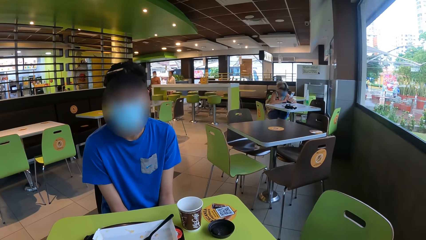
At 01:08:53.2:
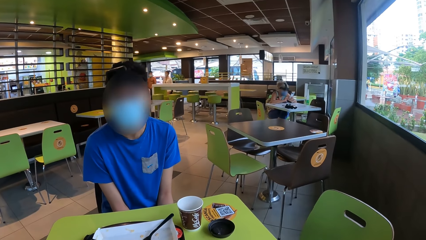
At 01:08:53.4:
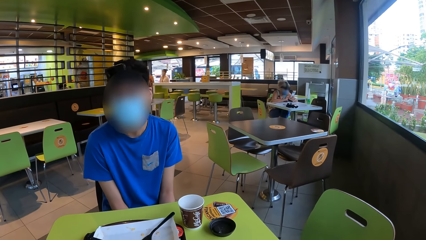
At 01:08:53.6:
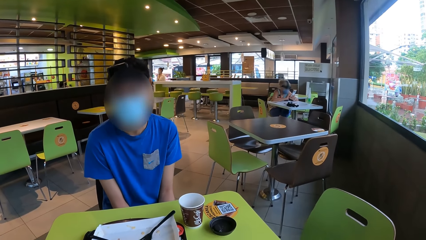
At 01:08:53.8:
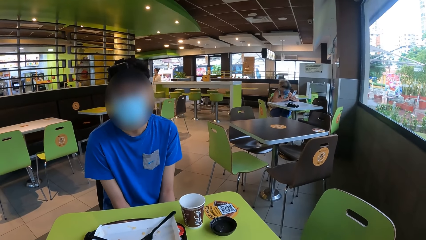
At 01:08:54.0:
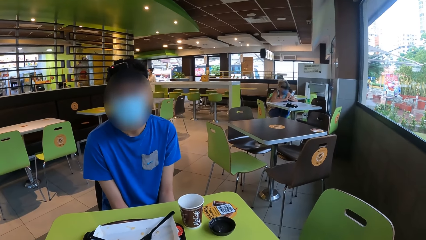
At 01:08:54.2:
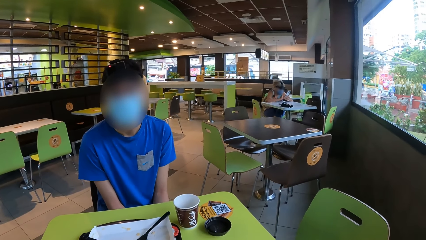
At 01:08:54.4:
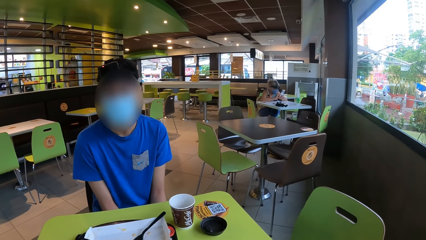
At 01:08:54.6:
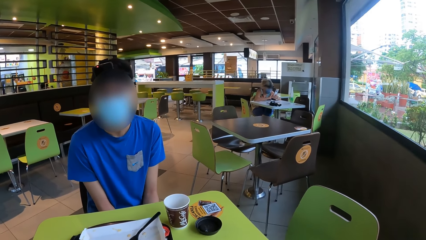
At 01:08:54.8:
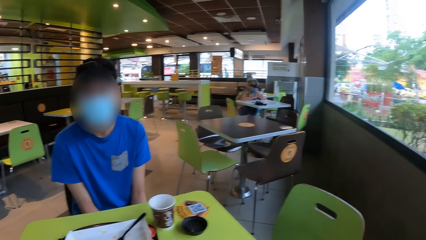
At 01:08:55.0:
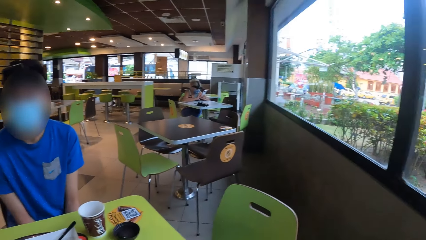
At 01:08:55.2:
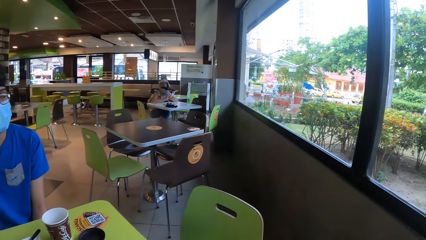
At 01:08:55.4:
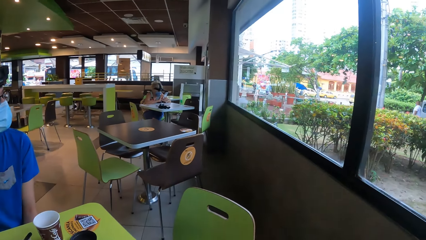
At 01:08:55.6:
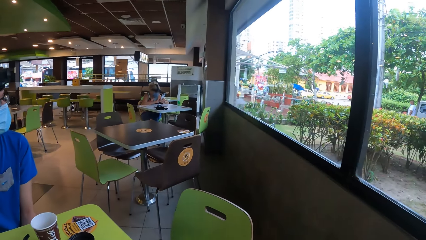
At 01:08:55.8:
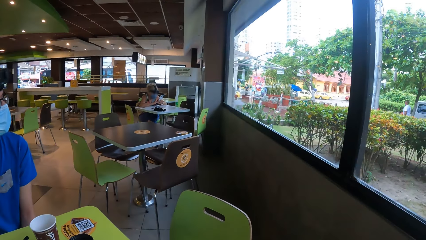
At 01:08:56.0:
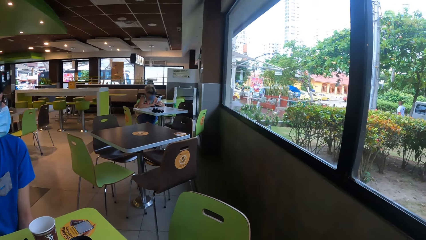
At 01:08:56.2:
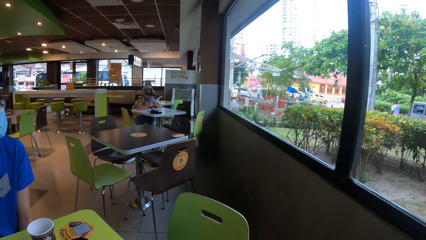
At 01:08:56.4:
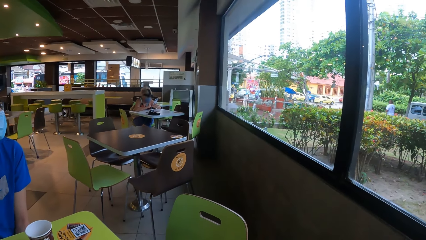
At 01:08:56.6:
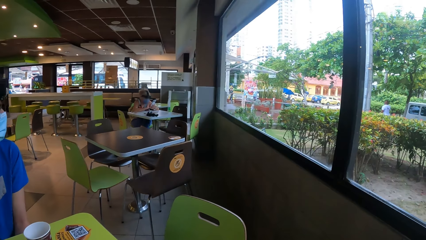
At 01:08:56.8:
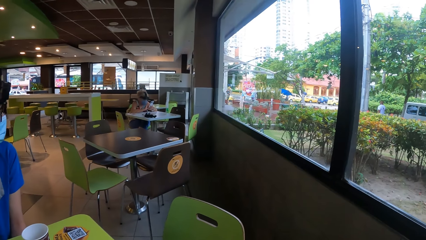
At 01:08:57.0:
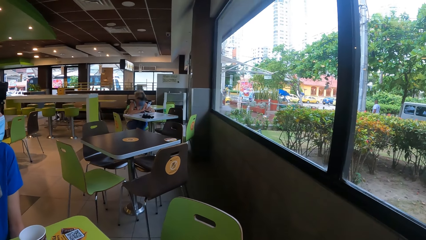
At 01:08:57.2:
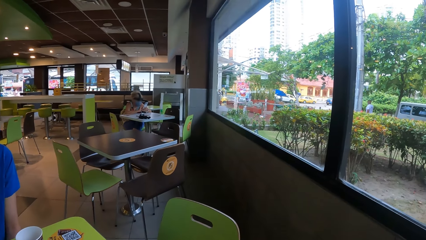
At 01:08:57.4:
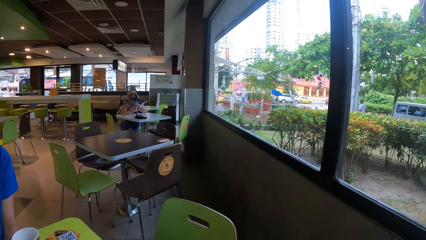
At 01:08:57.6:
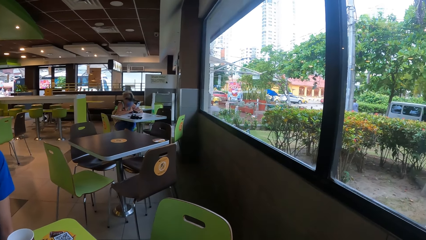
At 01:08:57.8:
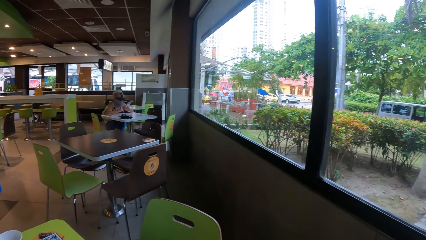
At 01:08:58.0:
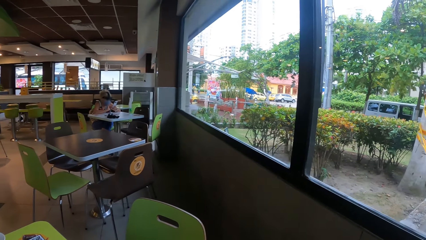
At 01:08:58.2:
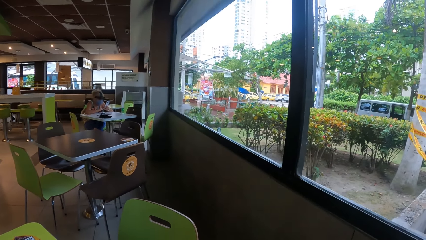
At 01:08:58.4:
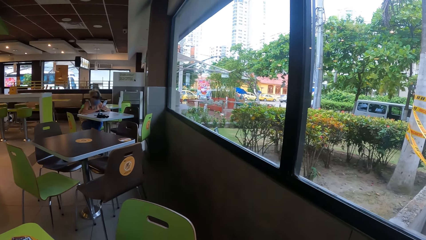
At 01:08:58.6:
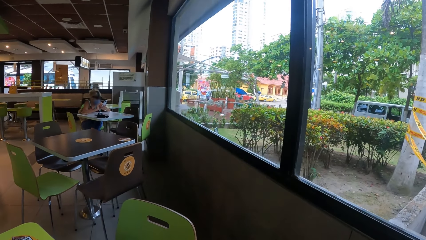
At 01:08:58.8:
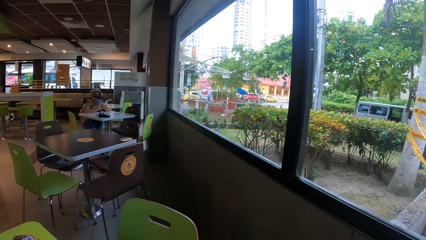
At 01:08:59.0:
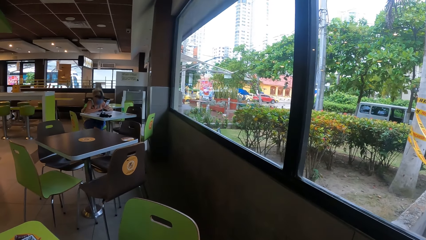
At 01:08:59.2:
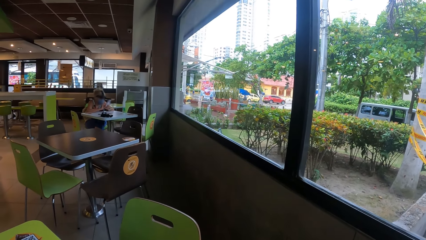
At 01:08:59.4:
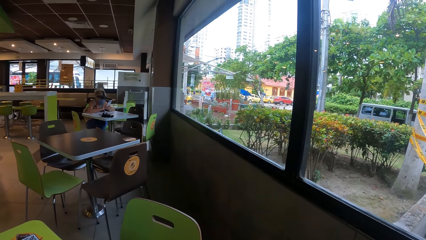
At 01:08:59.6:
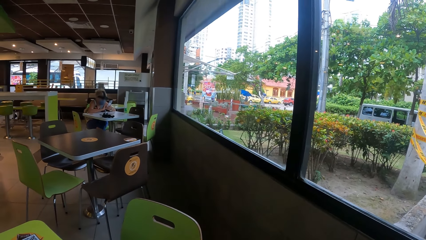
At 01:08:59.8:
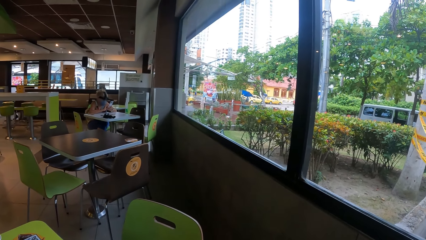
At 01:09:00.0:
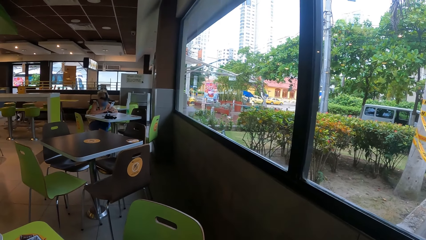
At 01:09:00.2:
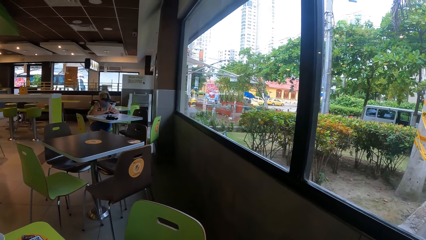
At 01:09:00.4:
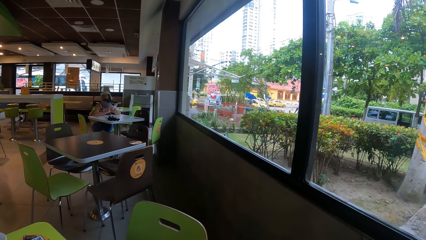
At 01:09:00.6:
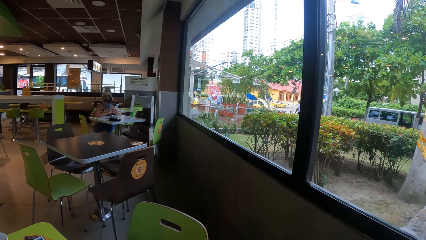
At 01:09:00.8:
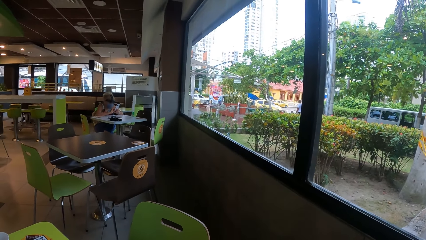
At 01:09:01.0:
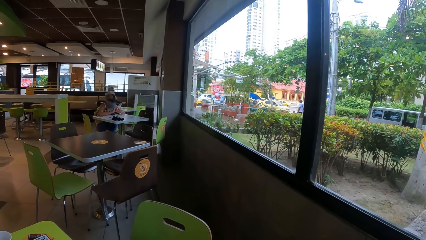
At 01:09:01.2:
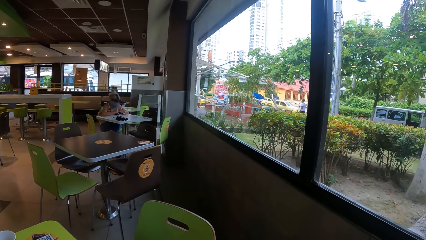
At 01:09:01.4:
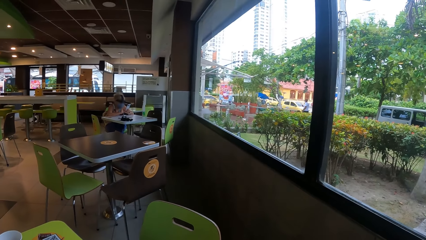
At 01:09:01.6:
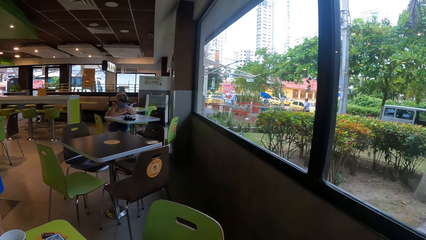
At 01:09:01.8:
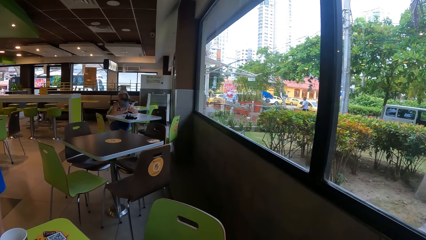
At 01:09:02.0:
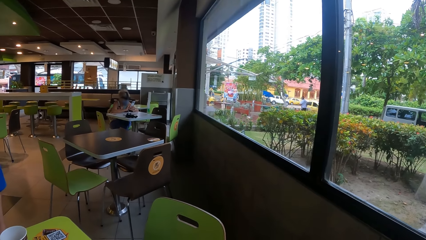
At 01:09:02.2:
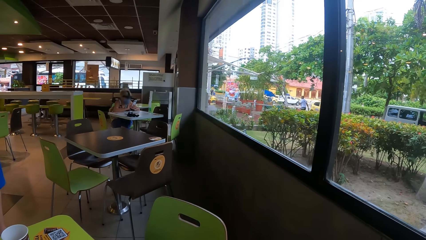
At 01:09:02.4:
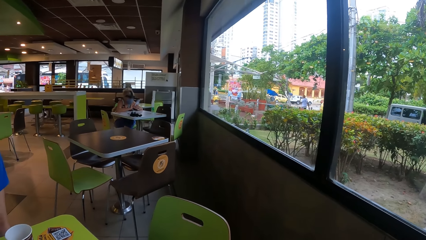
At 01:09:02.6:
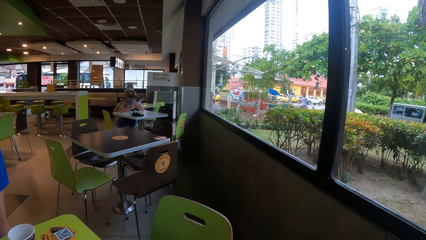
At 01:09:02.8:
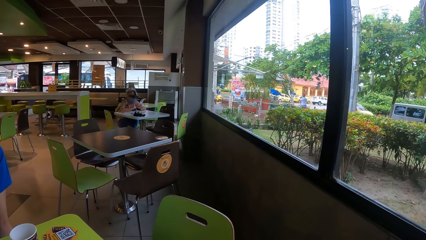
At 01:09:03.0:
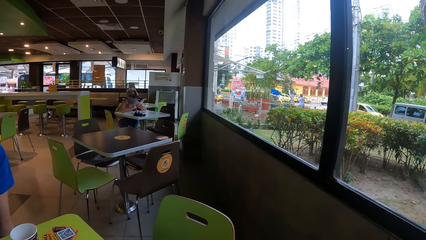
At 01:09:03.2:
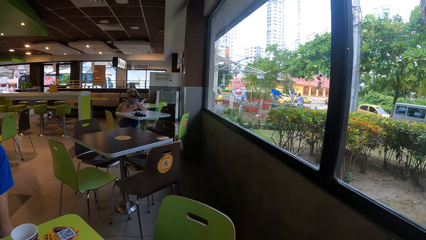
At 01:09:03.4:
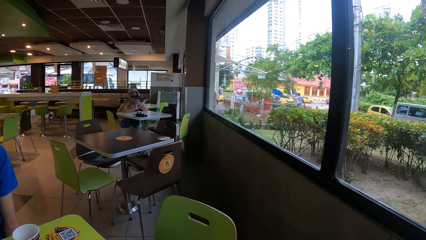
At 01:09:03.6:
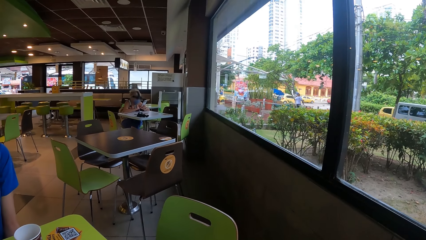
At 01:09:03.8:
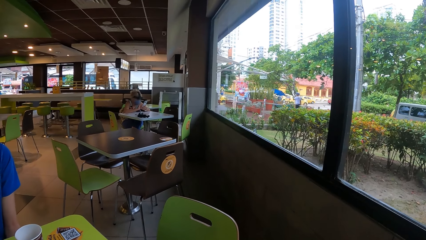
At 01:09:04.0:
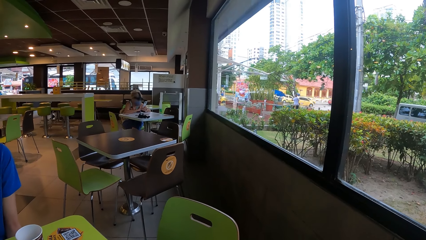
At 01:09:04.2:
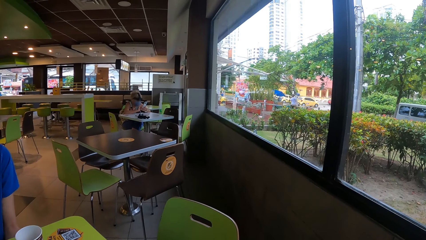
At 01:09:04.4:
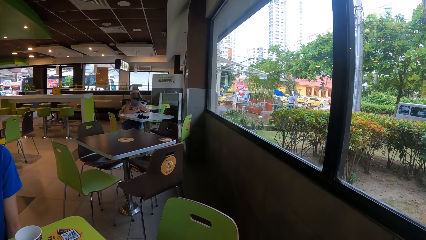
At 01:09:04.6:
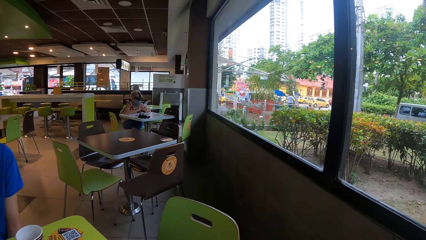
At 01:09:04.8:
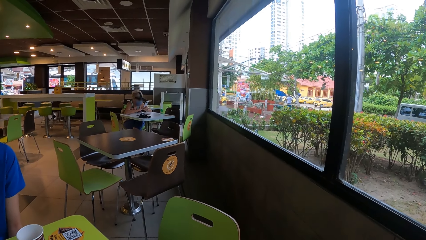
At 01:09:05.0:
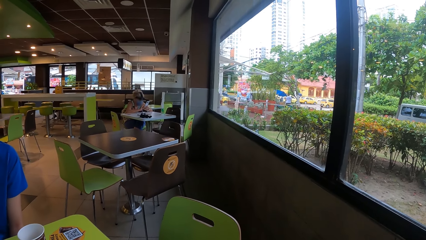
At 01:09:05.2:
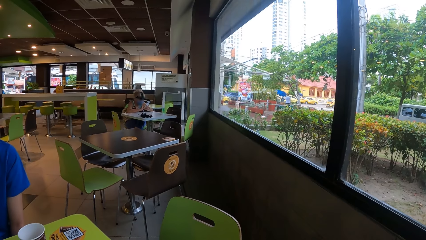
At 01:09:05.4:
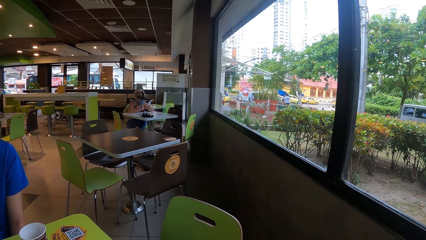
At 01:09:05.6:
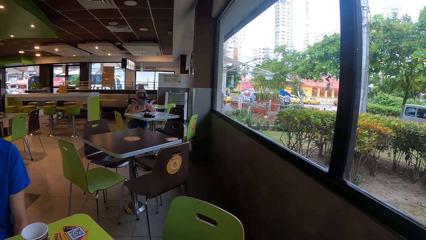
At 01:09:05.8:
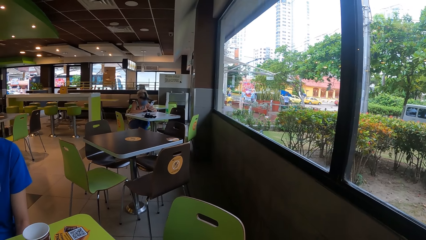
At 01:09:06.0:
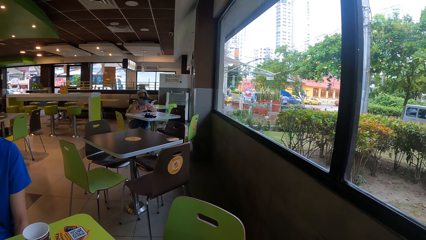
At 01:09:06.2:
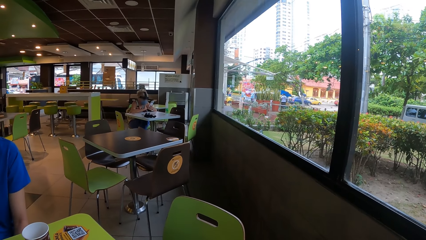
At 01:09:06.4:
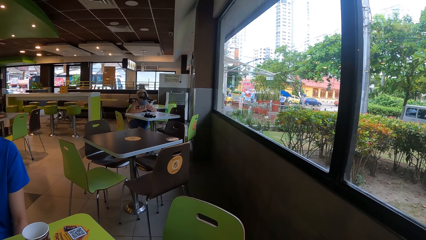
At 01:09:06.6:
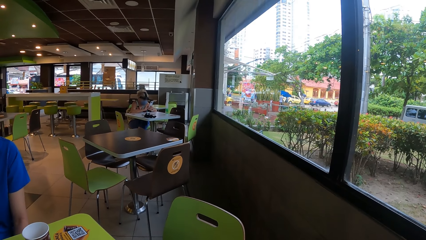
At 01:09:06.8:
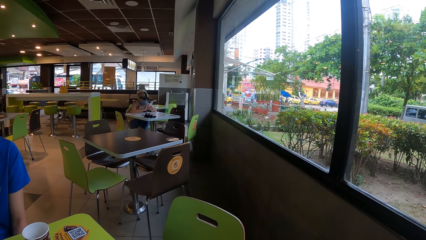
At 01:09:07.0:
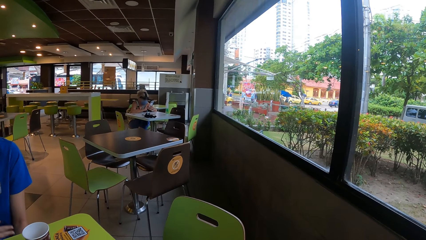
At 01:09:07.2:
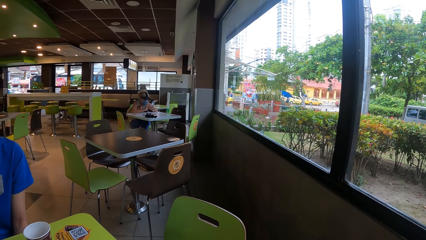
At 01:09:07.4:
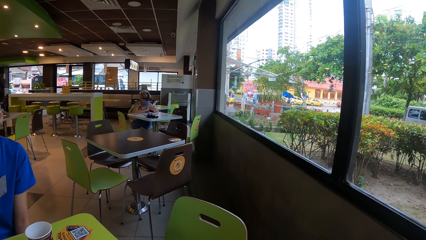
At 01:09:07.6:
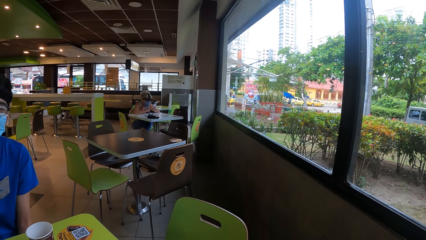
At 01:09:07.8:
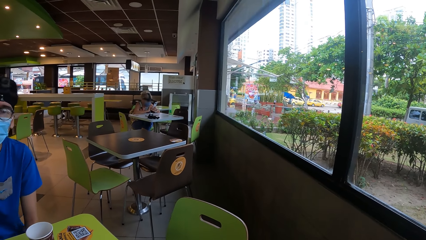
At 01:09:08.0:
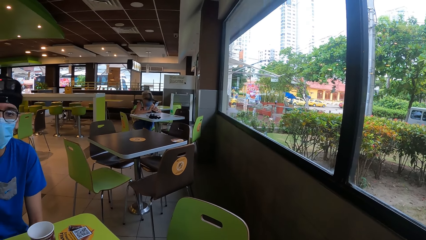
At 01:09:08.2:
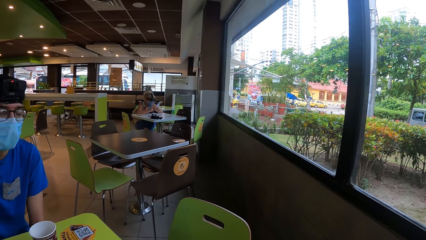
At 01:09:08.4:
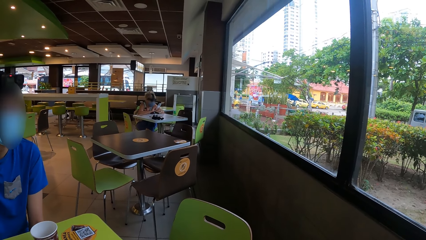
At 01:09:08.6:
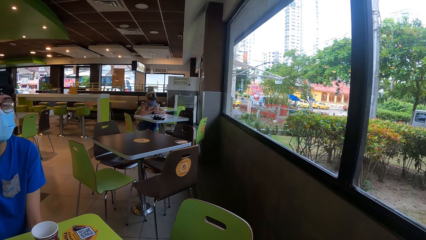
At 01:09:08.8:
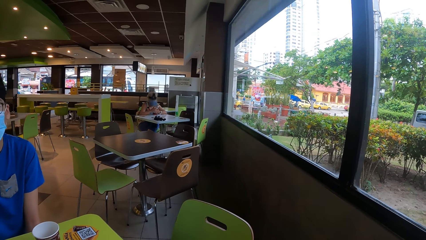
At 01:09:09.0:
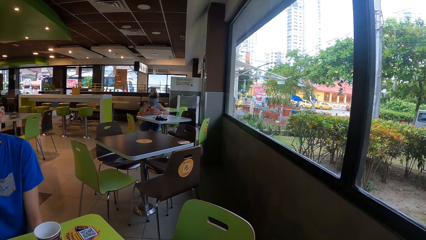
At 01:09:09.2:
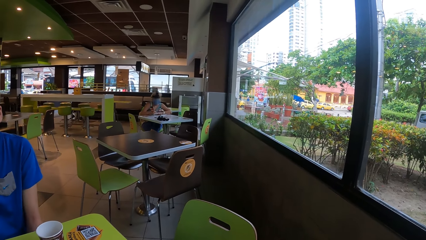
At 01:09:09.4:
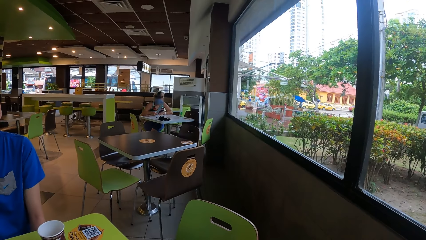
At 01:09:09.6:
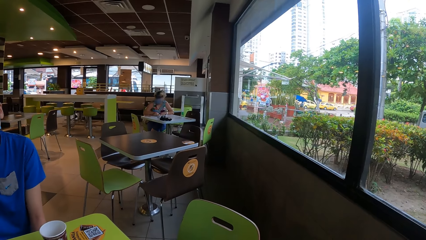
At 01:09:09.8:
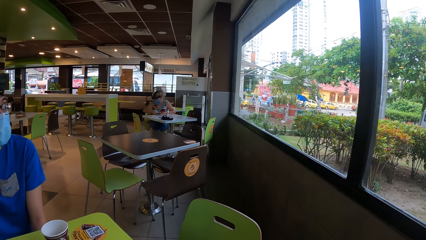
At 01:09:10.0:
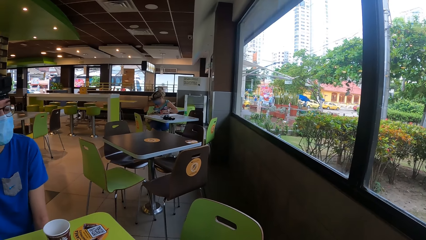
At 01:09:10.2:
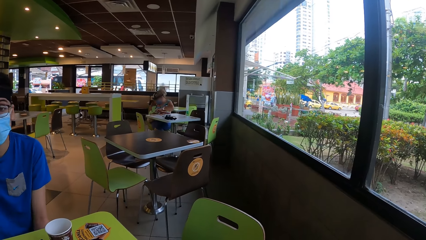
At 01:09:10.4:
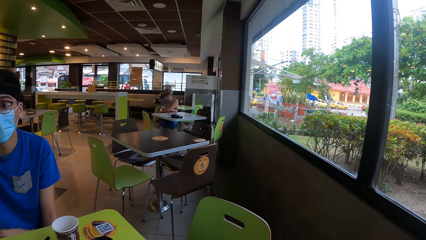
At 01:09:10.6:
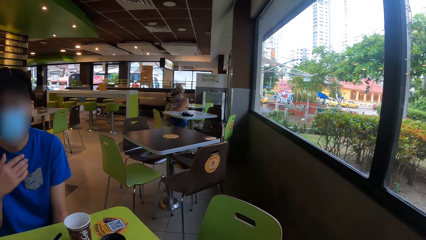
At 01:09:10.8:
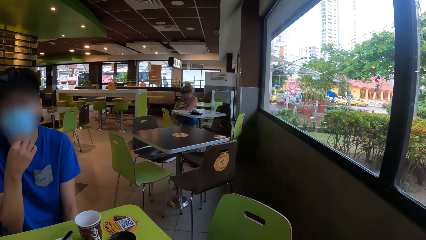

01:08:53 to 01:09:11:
The camera wearer looks at the window.
